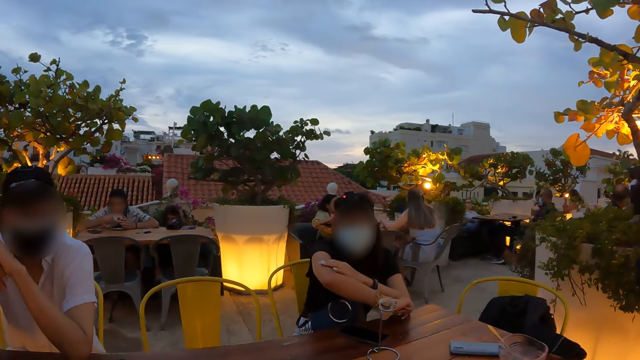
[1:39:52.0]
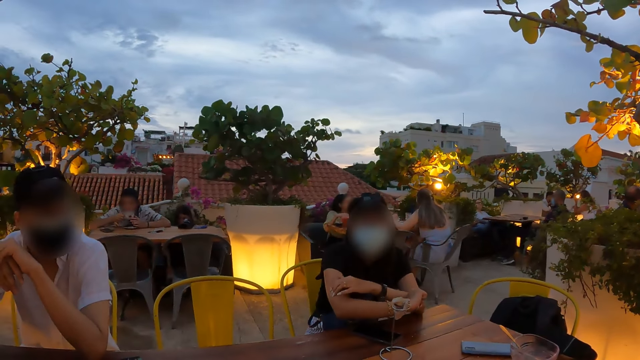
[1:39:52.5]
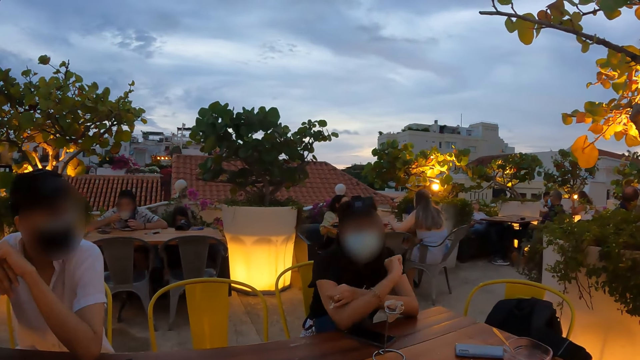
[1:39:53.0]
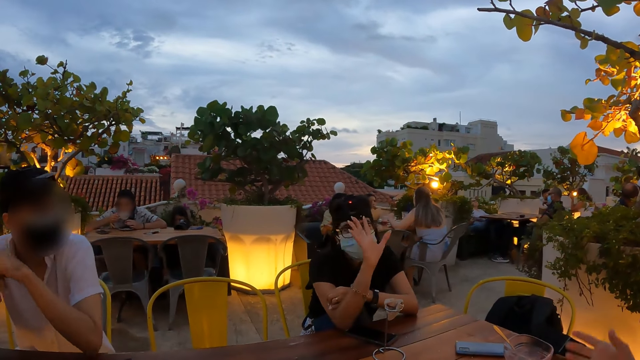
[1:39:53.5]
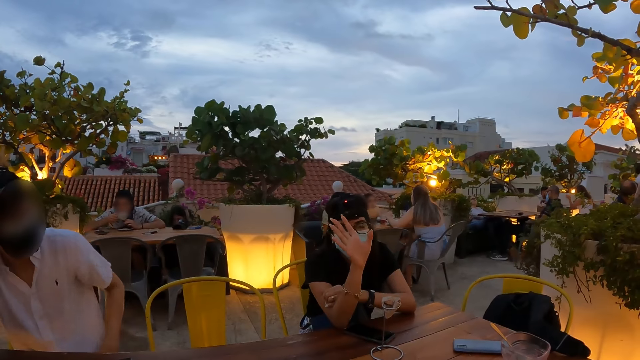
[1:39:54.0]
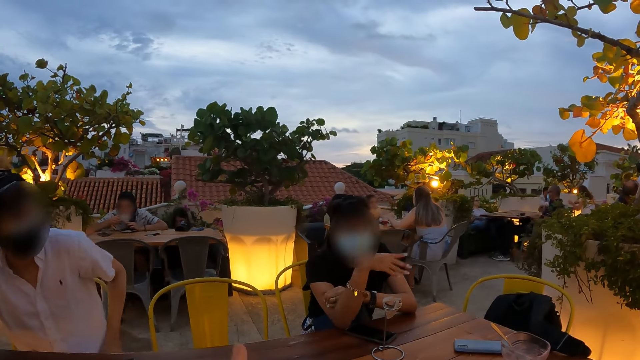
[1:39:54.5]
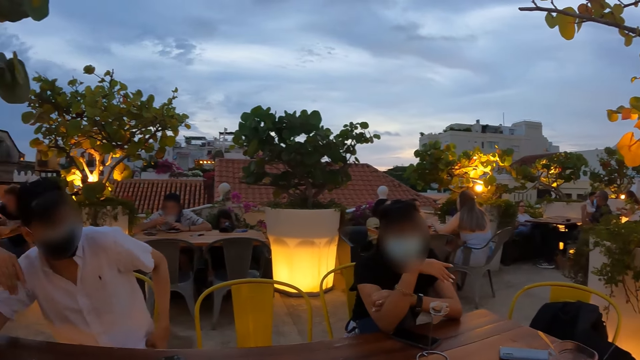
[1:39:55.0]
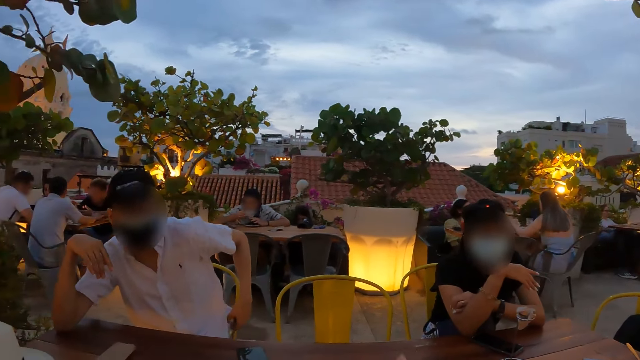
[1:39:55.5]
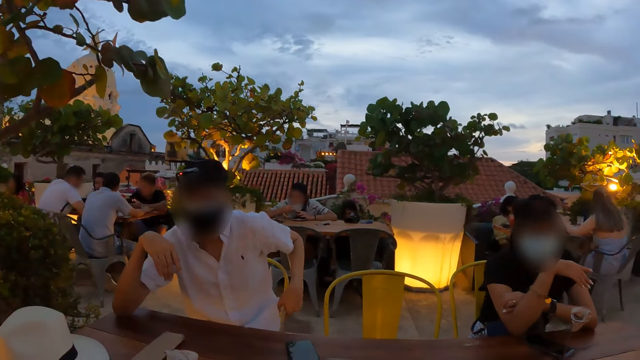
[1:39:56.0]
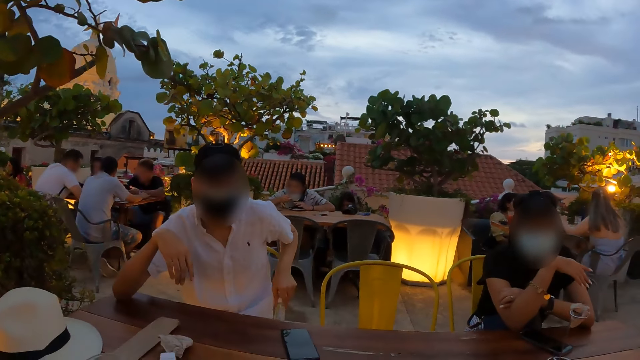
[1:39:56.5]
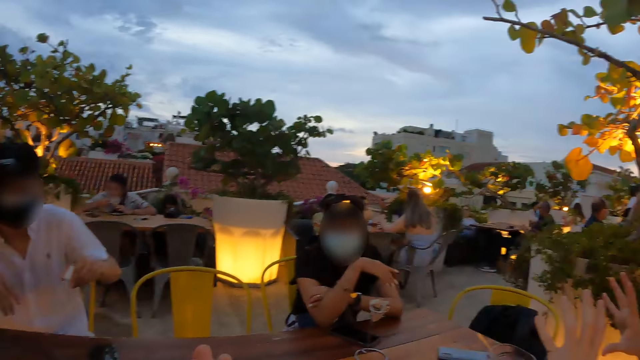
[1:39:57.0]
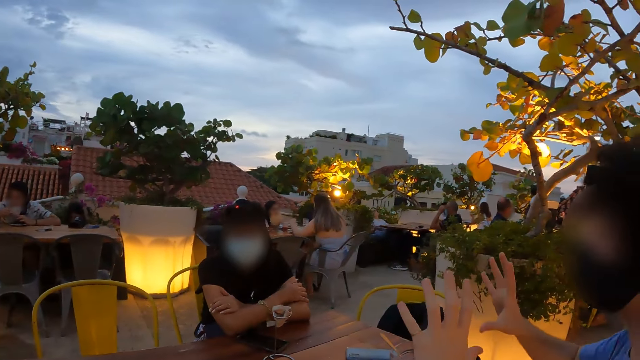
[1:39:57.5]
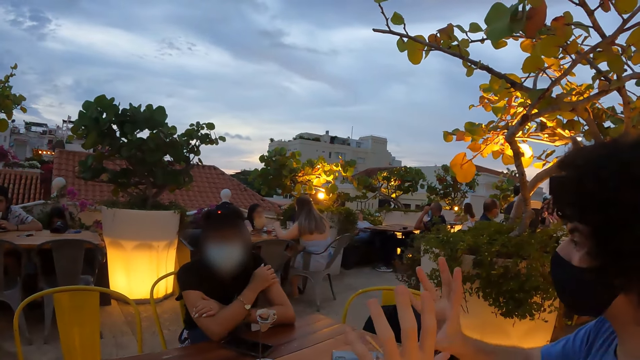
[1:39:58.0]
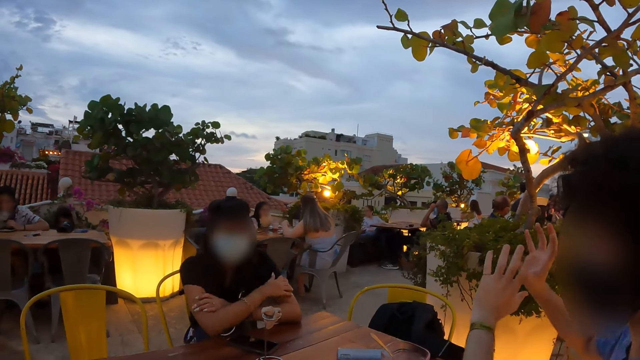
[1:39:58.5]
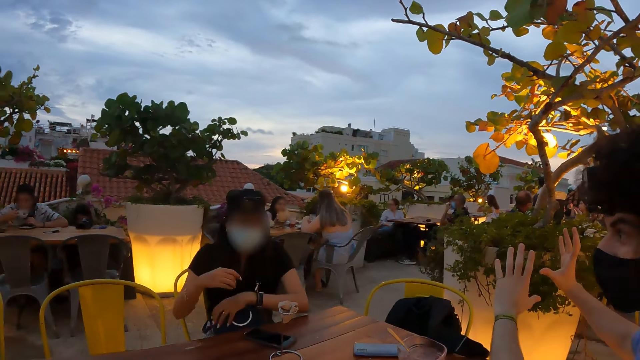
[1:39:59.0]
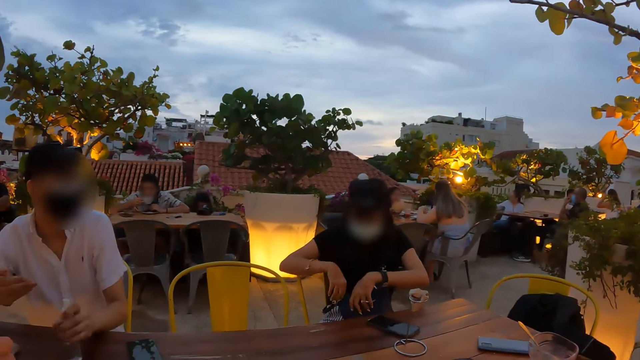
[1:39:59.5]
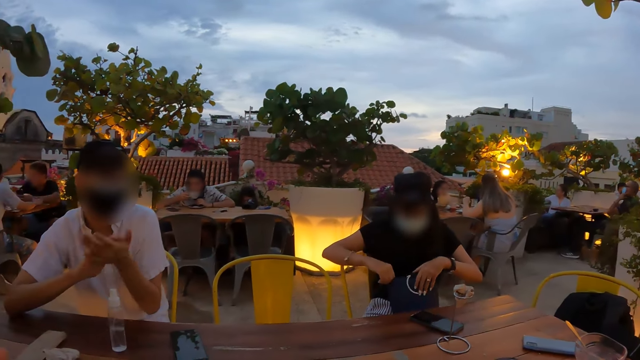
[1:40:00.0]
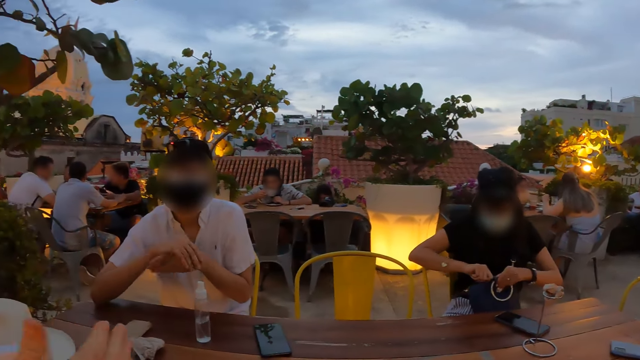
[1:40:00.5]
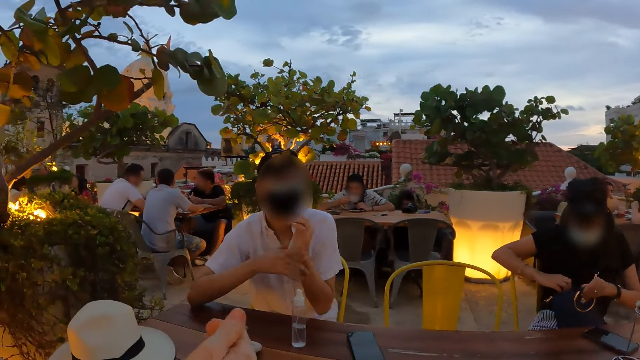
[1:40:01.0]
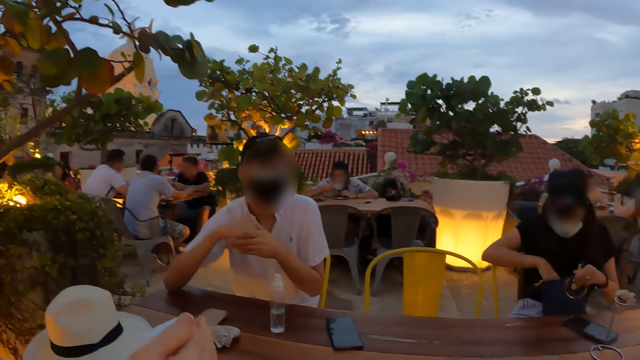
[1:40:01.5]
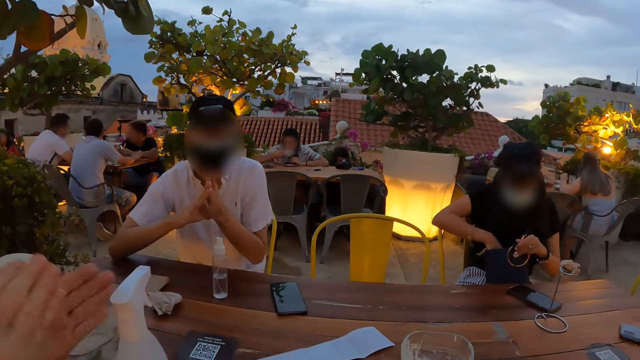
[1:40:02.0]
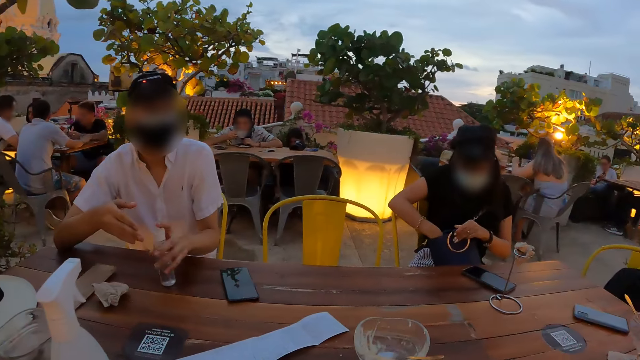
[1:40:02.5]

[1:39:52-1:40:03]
The camera wearer interacts with a lady. He looks around. A man picks up the hand sanitizer spray with his left hand. Another man interacts with the first man. The first man sanitizes his hands with the hand sanitizer spray. The camera wearer sanitizes his hands with the hand sanitizer spray.

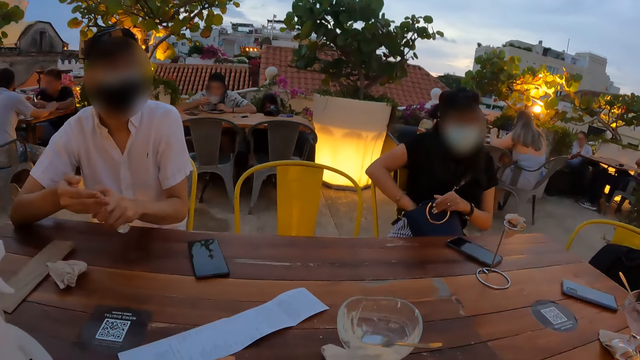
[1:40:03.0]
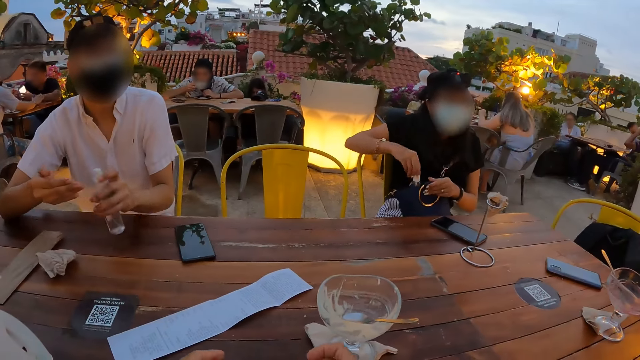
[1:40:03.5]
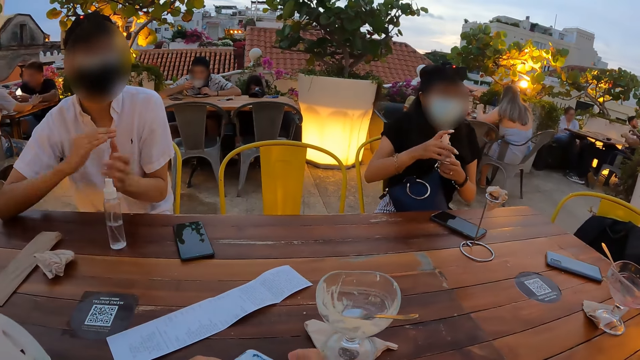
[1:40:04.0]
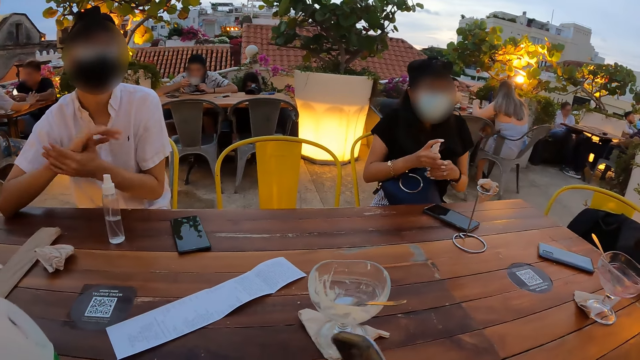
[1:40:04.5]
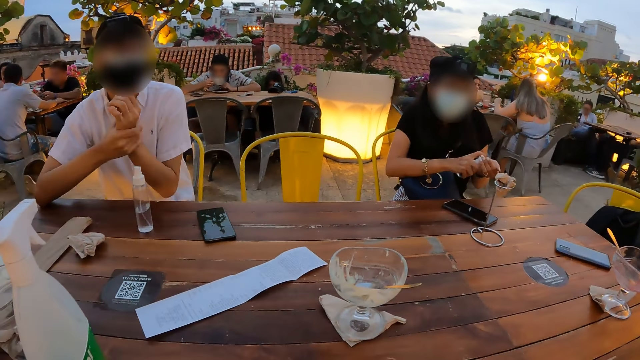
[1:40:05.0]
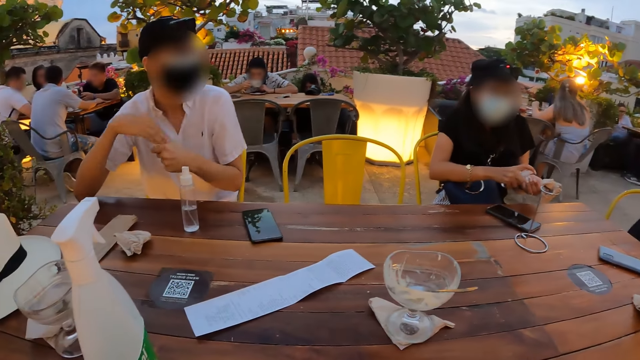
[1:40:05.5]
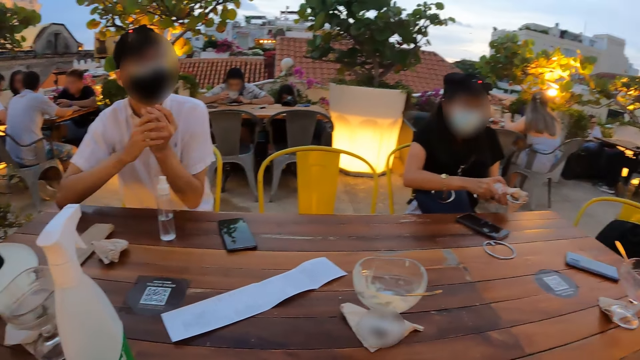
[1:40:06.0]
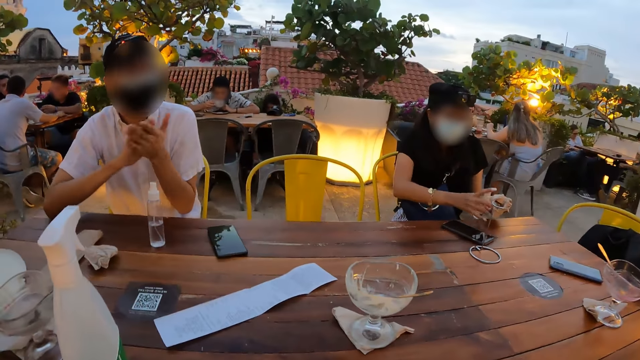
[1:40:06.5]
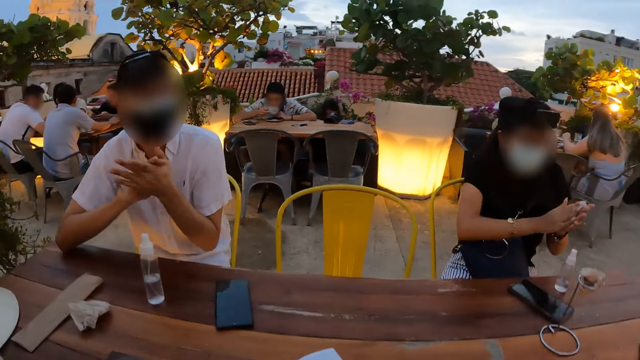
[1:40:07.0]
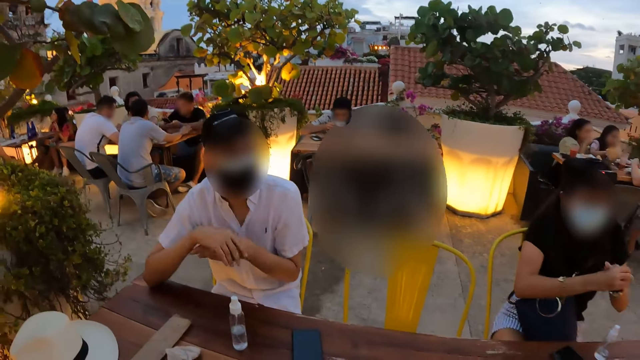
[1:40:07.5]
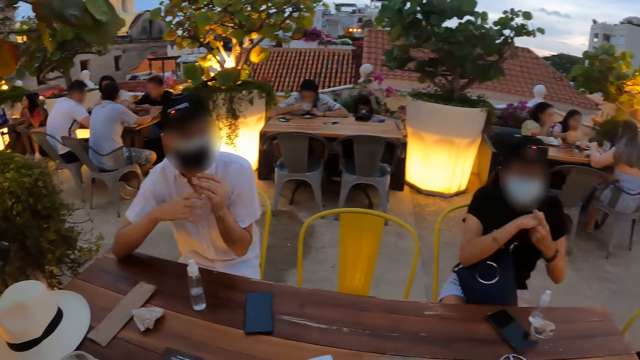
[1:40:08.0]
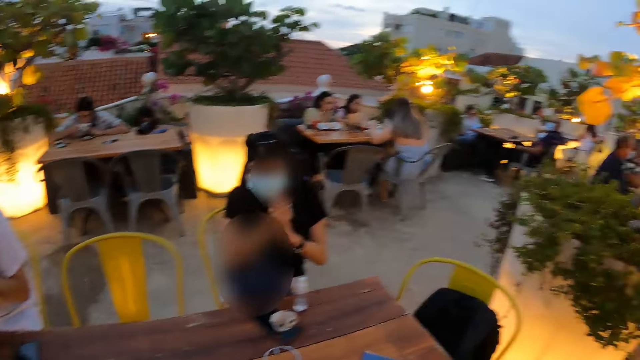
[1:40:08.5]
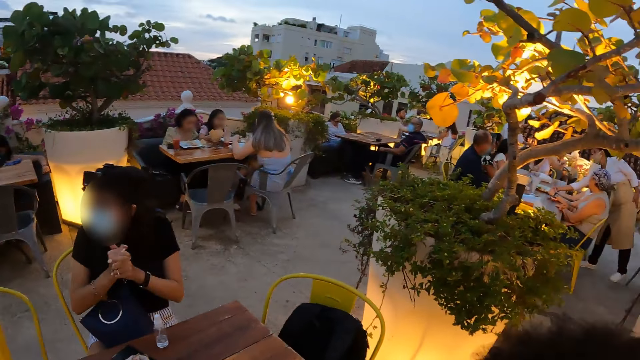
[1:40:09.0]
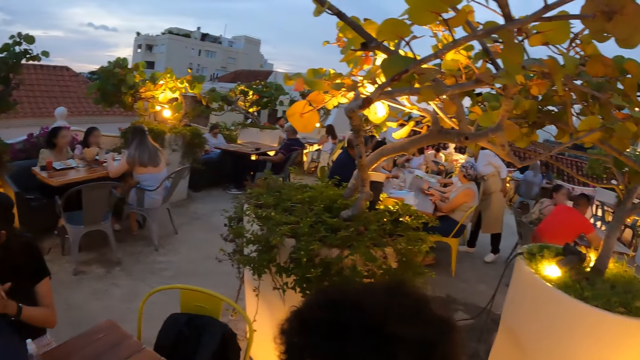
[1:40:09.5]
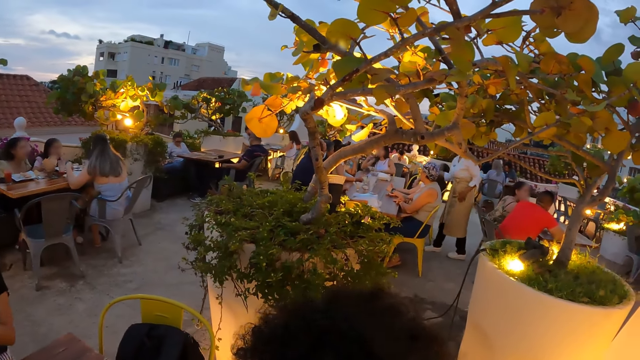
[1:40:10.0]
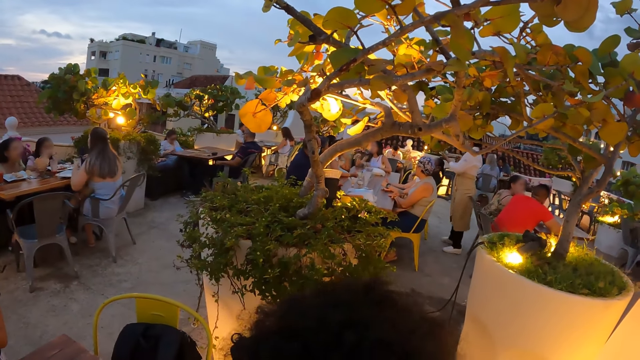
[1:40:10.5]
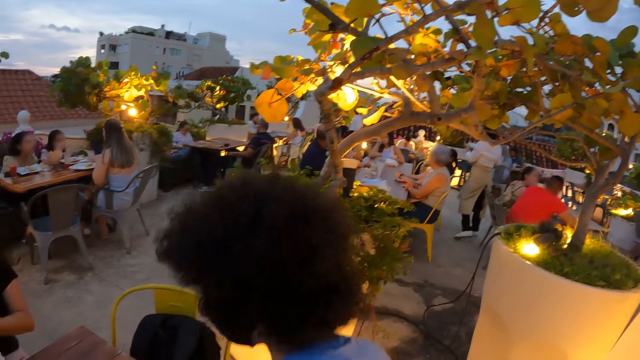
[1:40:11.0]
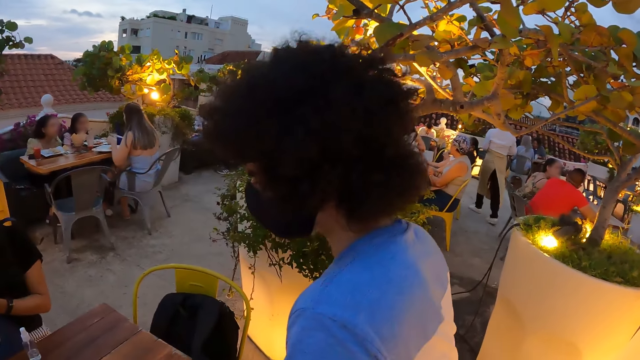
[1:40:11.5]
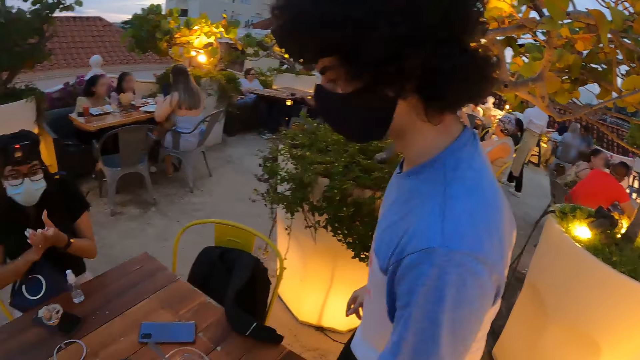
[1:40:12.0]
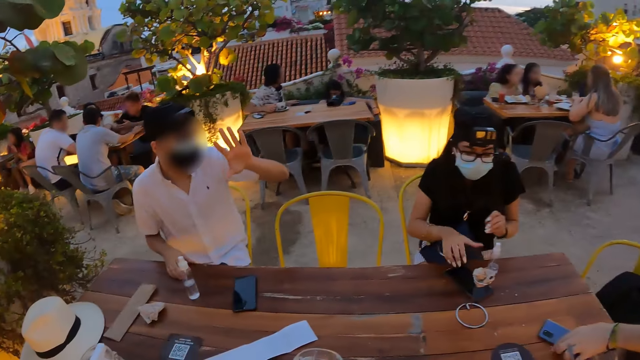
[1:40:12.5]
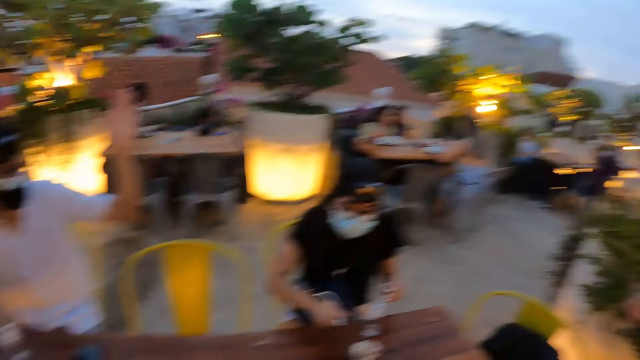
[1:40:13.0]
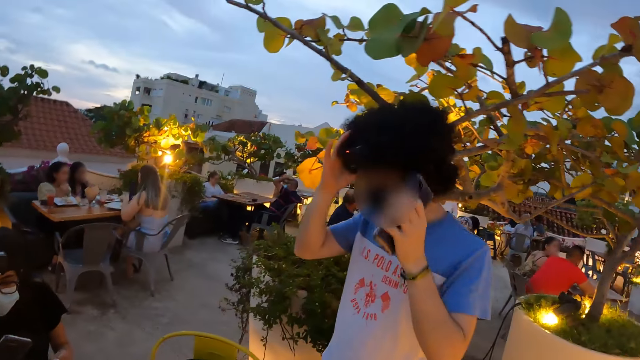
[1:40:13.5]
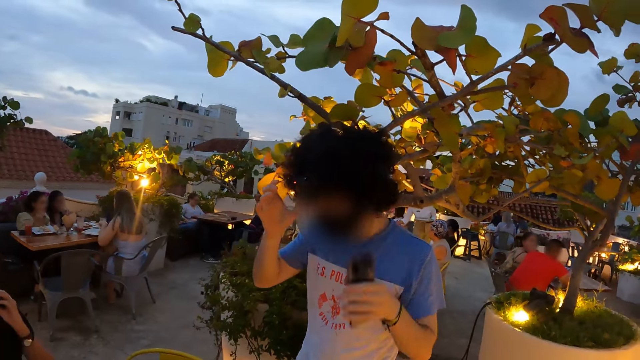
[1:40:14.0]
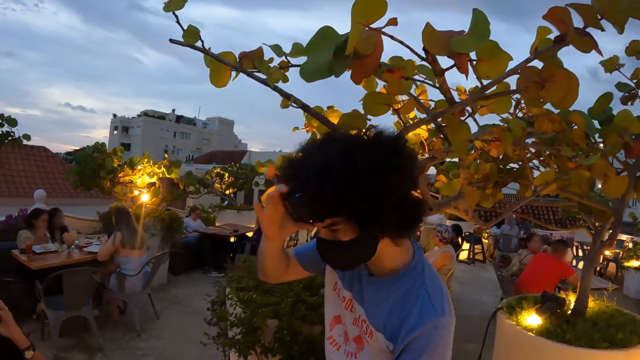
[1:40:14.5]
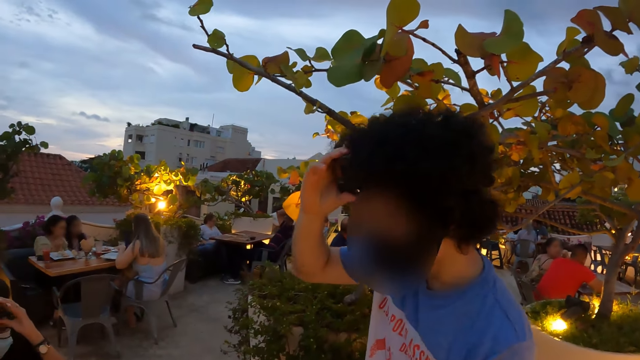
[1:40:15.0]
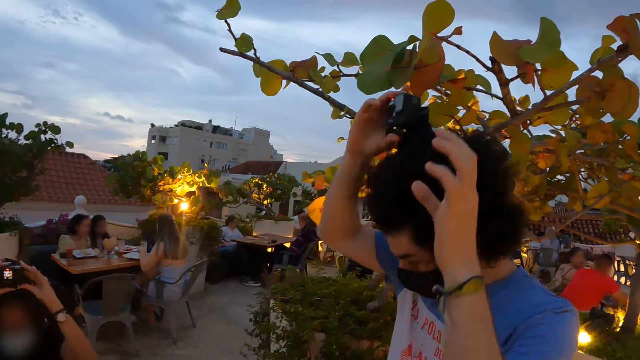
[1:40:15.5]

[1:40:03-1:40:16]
A lady picks up the hand sanitizer spray on her bag. She sanitizes her hands with the hand sanitizer spray. The camera wearer looks around. A man stands up. Another man lifts up his hand. The first man removes the camera on his head.
